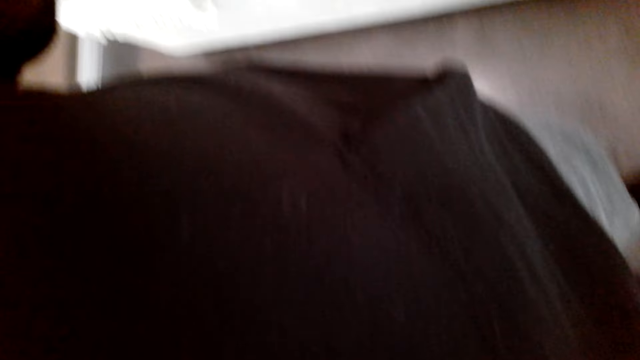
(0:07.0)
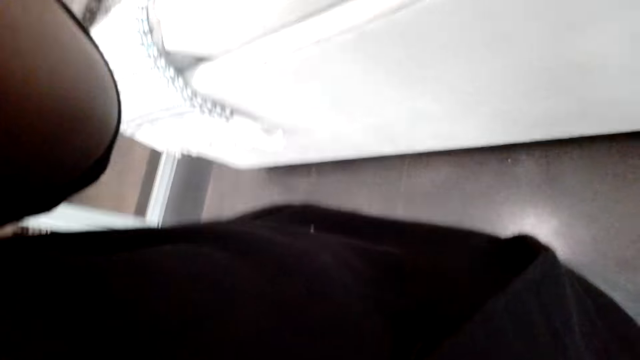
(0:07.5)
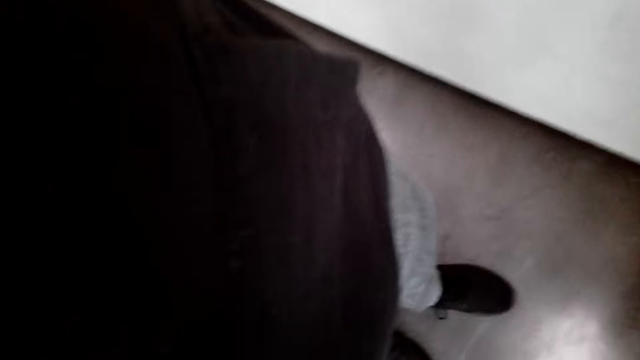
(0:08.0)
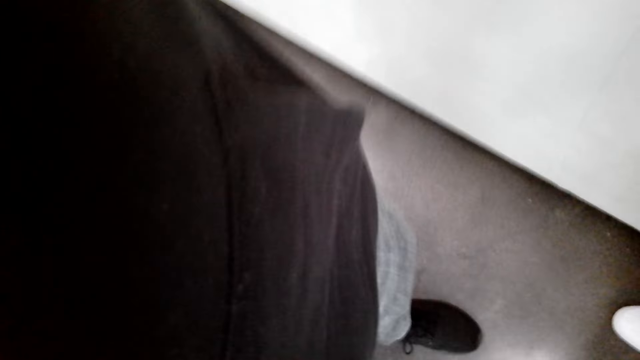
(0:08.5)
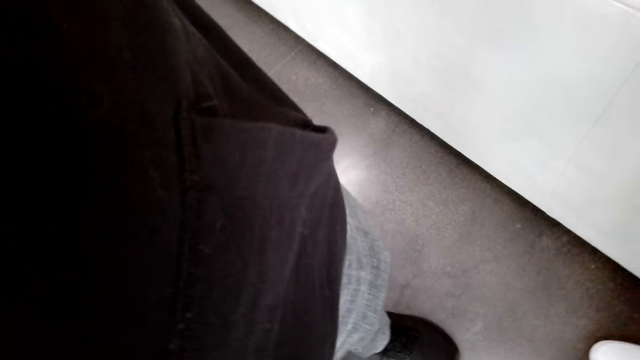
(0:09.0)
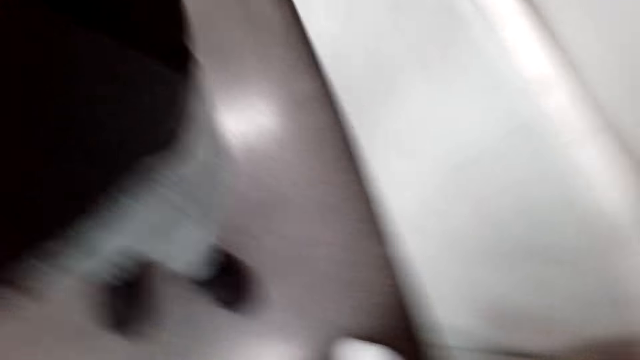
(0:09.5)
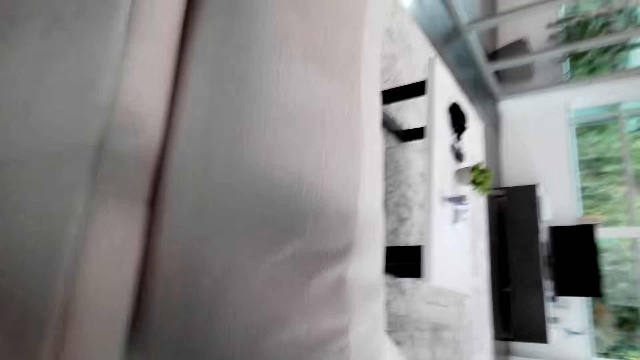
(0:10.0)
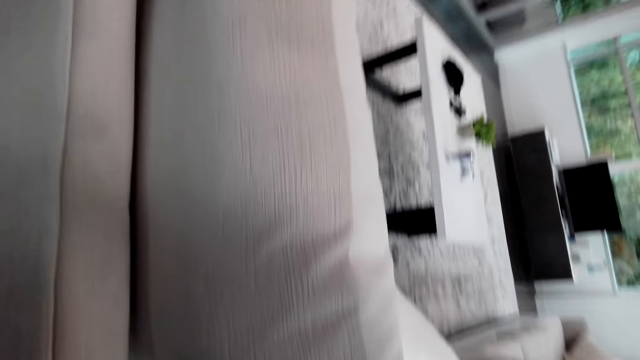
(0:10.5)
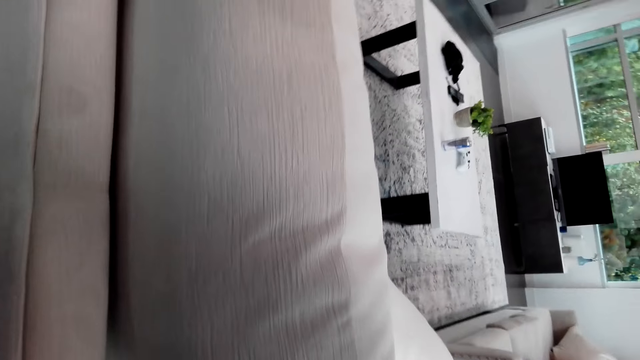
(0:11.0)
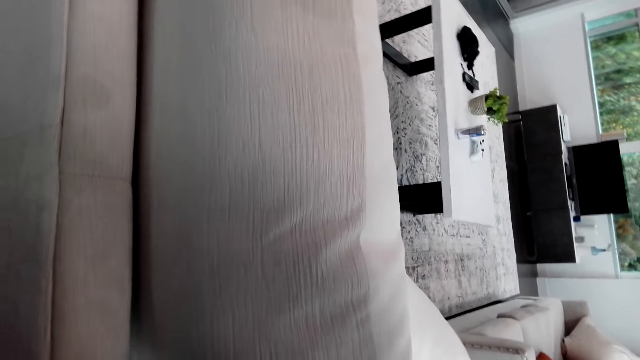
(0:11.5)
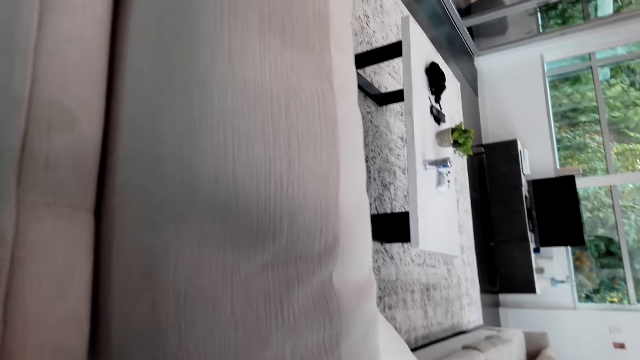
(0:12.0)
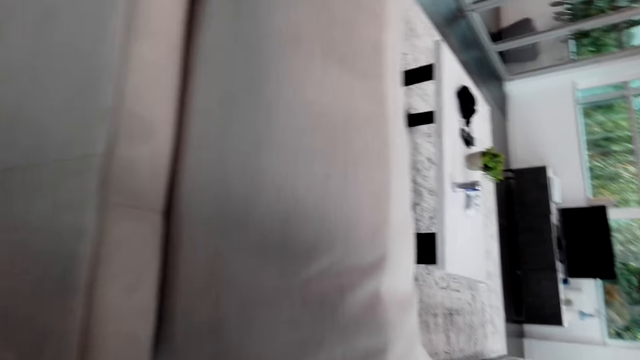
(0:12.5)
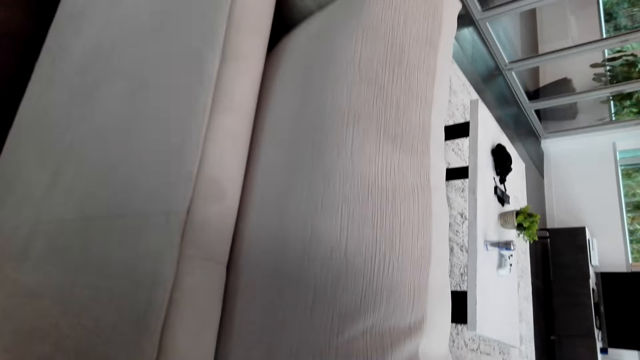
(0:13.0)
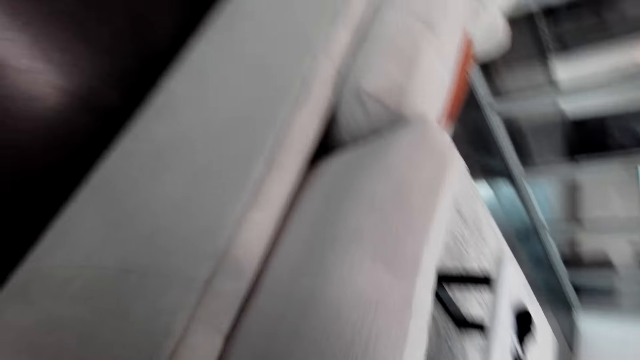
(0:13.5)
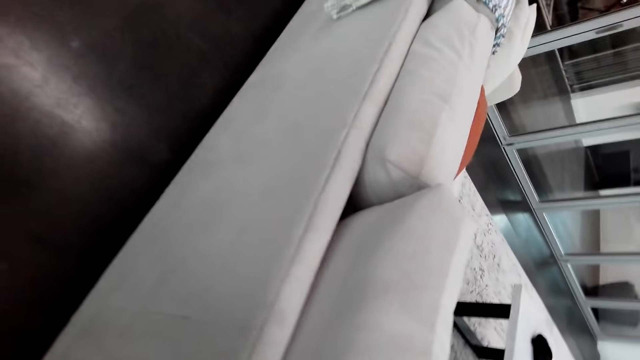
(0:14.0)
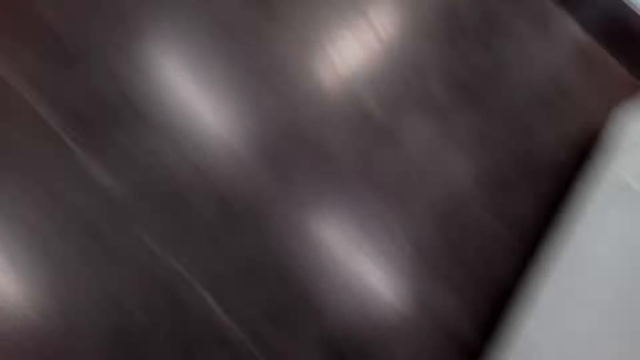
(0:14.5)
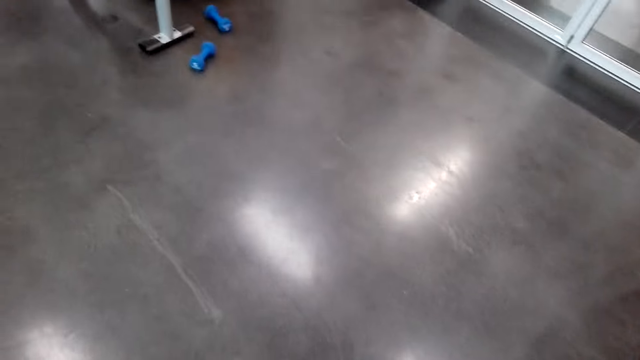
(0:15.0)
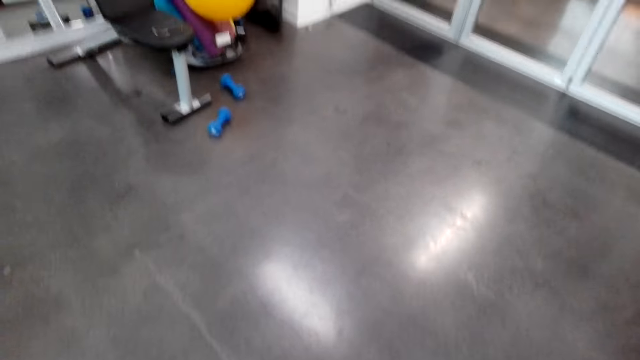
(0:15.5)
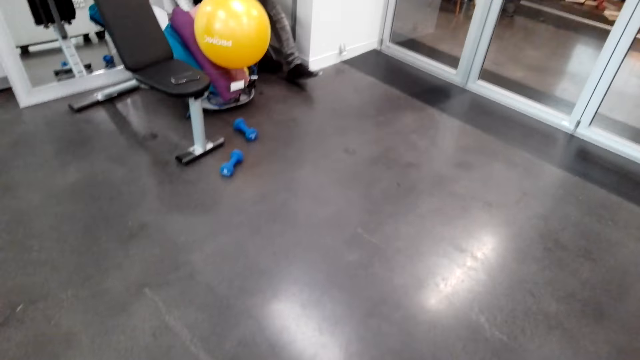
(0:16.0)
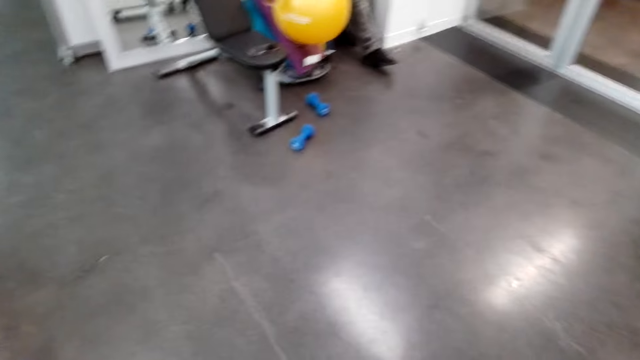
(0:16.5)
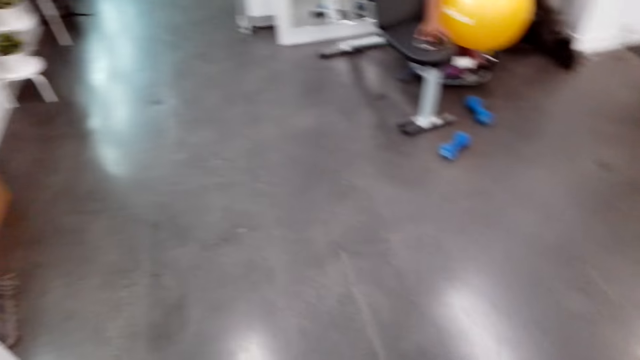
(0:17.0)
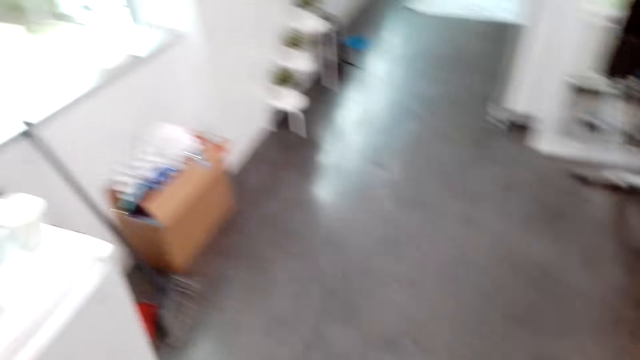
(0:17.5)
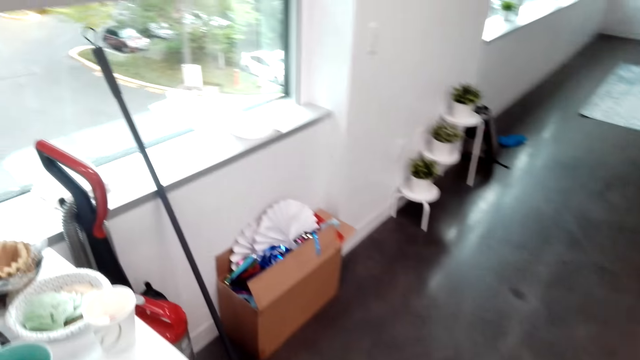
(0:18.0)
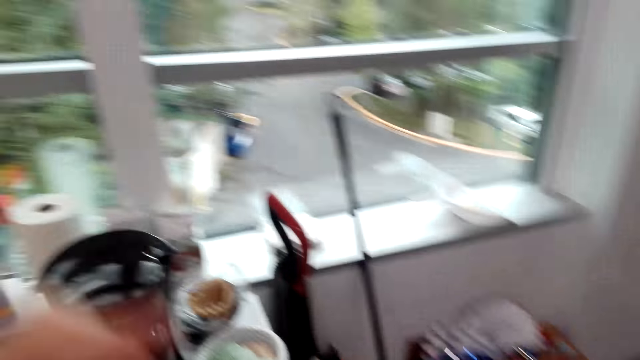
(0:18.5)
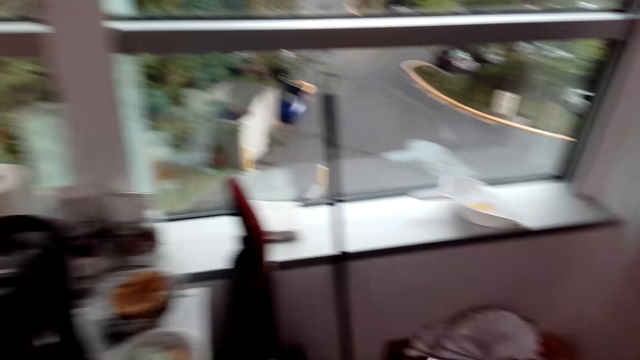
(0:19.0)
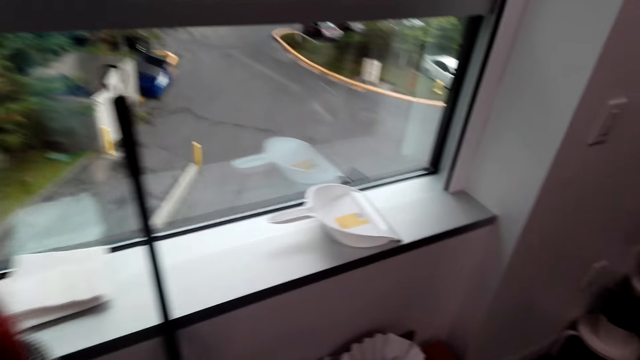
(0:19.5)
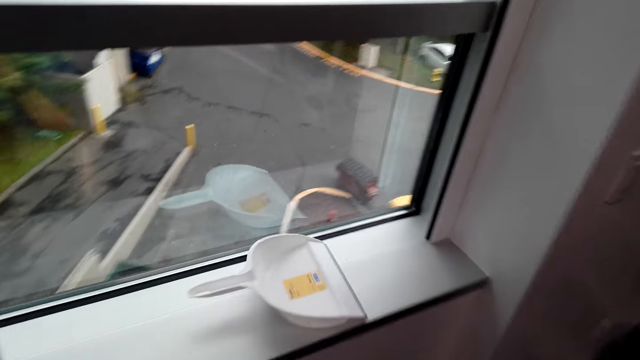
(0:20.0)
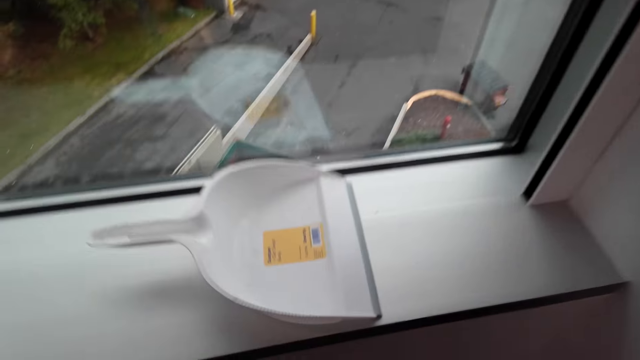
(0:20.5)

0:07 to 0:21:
The camera wearer adjusts the camera. He looks around the house. He walks around the house. He looks around the house. He walks towards the box. He moves his hand.

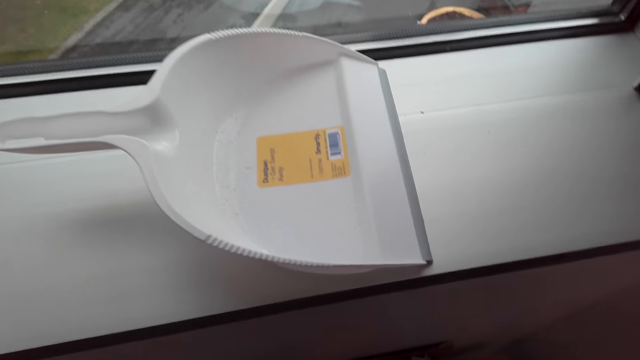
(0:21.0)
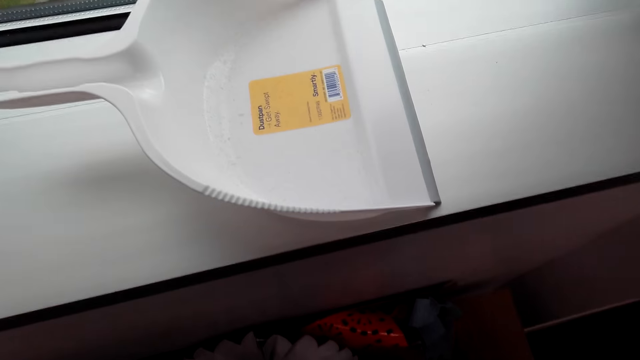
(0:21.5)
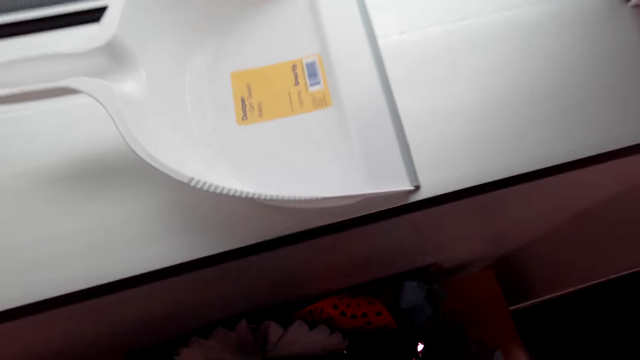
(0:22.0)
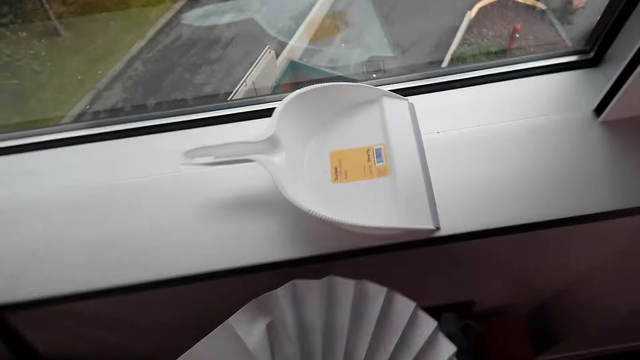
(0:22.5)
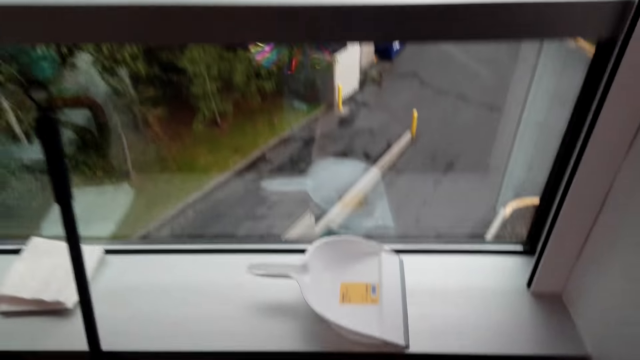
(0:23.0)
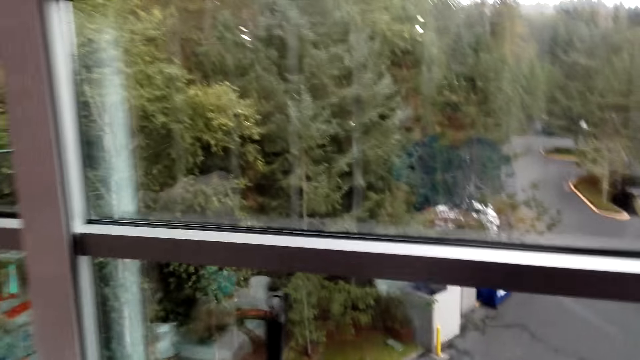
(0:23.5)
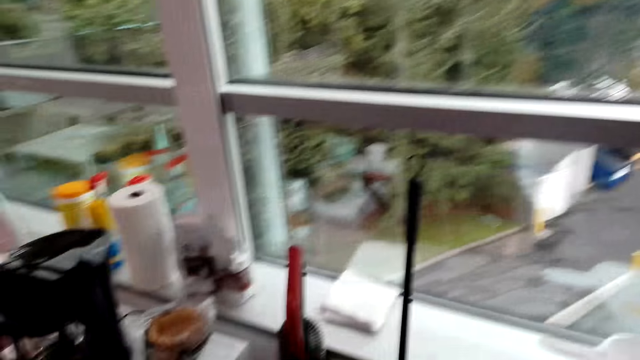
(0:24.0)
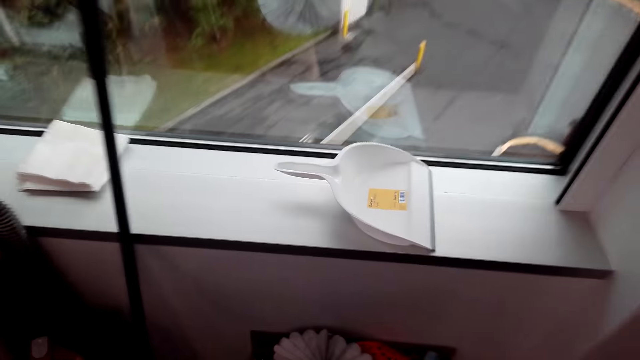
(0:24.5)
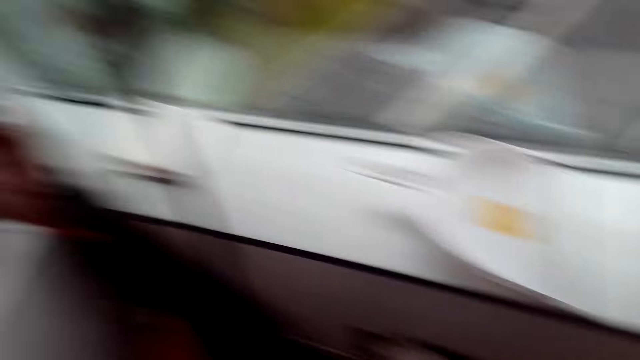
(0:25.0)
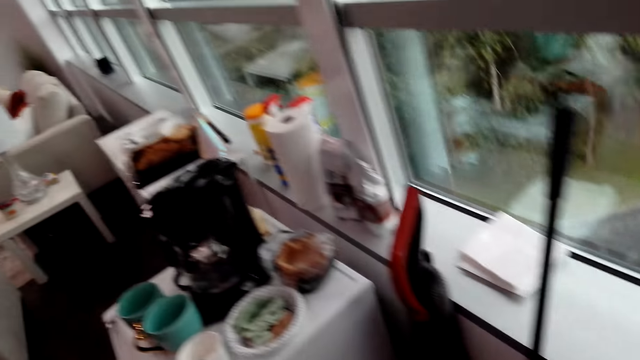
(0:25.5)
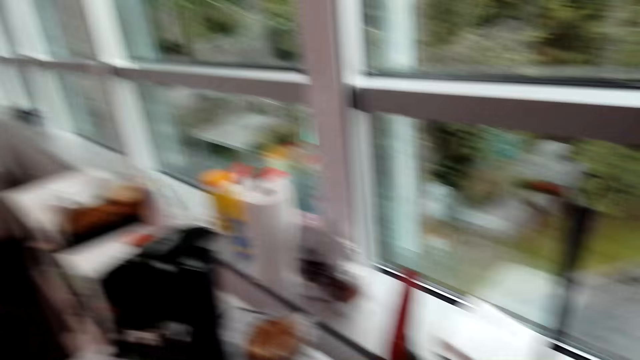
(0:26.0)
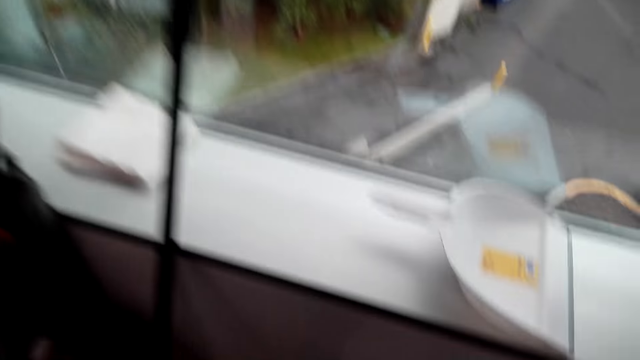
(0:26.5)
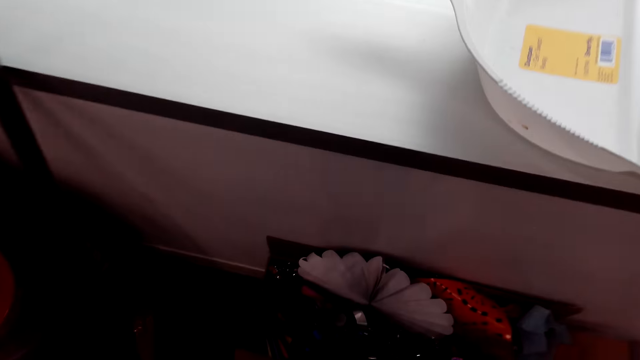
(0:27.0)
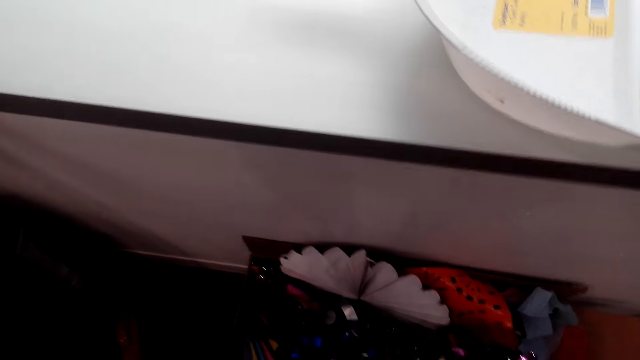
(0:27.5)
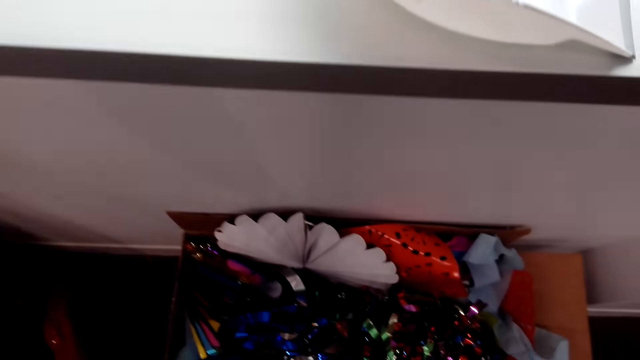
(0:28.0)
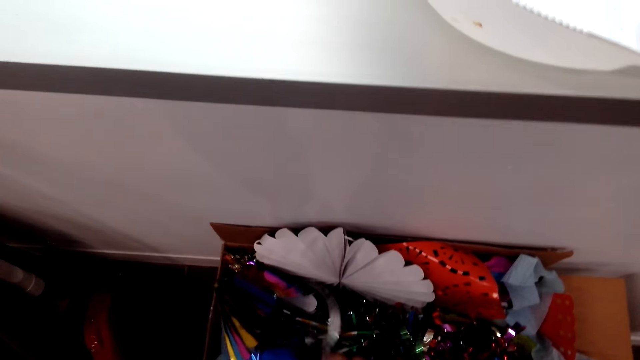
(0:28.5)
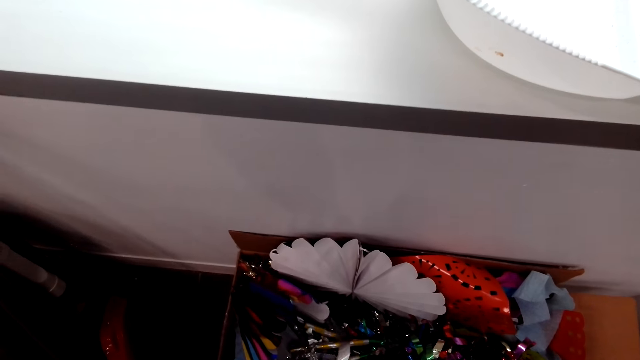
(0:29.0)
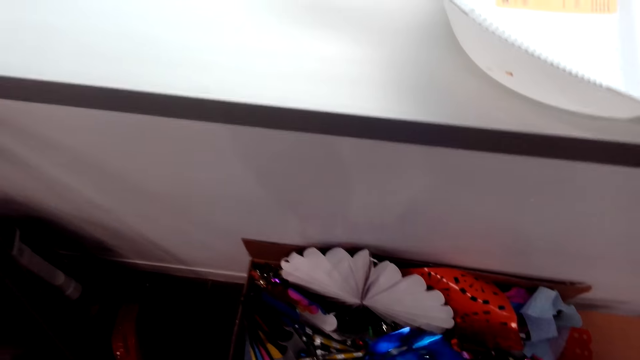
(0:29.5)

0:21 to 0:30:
The camera wearer looks inside the box. They hold paper flowers. They talk to a man. The man talks to the camera wearer. The camera wearer looks inside the box.
